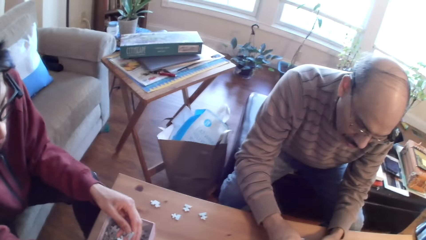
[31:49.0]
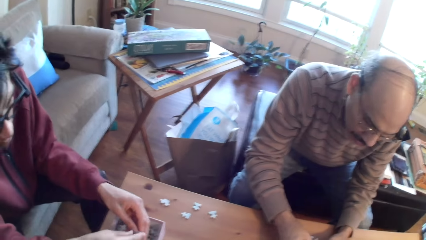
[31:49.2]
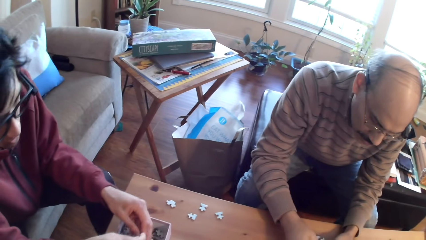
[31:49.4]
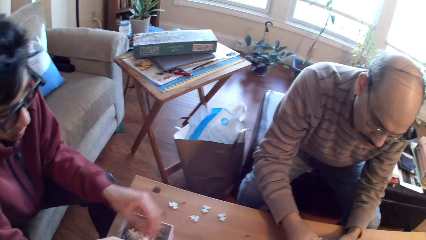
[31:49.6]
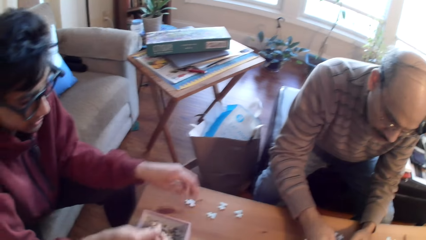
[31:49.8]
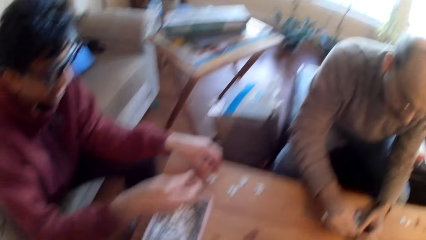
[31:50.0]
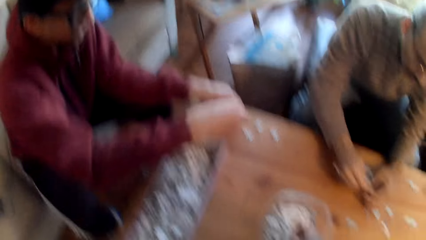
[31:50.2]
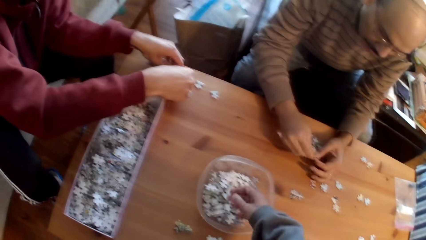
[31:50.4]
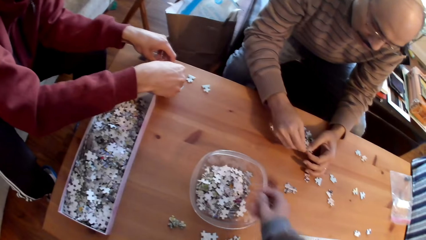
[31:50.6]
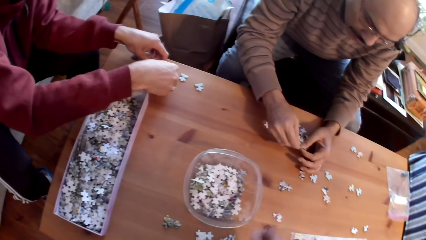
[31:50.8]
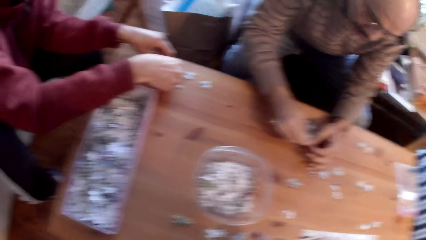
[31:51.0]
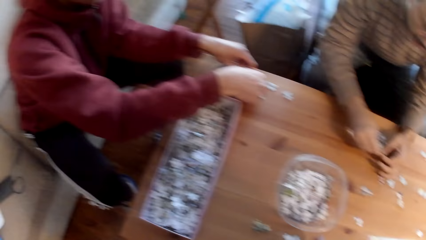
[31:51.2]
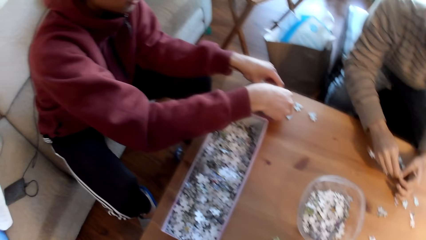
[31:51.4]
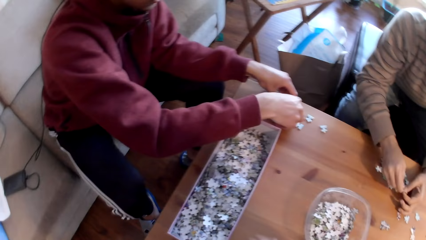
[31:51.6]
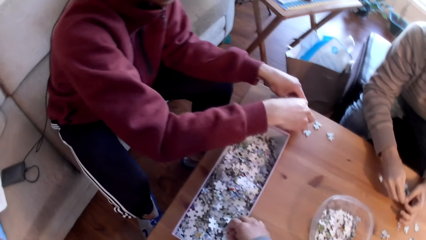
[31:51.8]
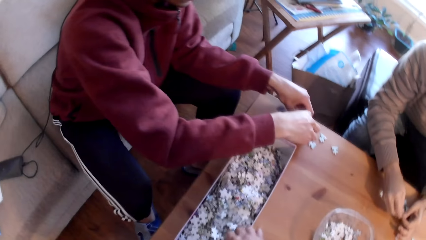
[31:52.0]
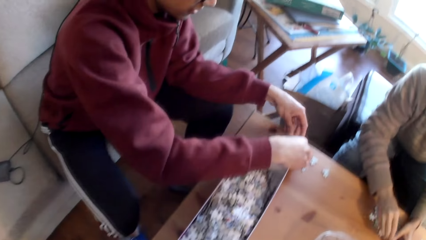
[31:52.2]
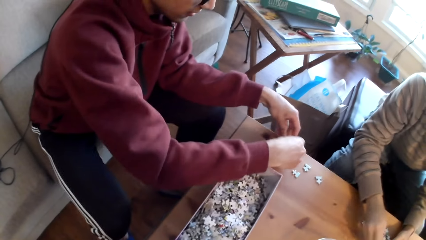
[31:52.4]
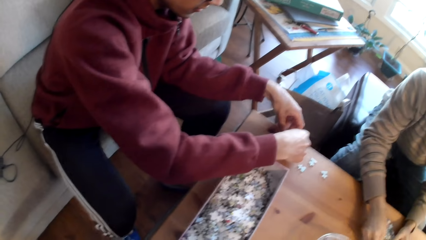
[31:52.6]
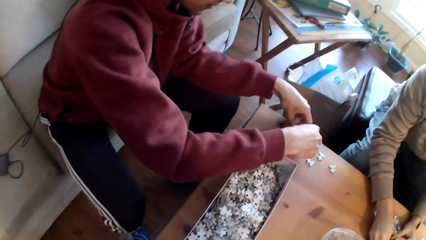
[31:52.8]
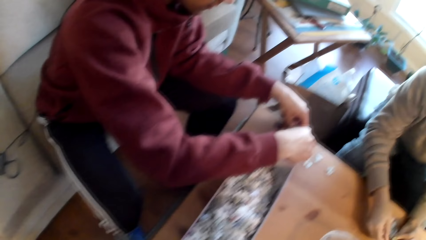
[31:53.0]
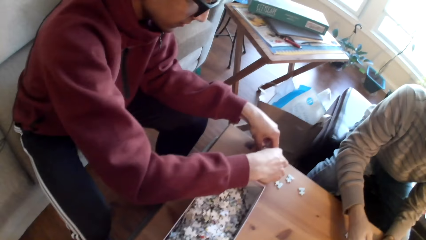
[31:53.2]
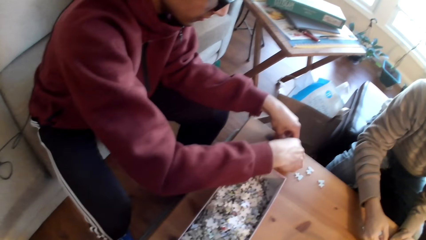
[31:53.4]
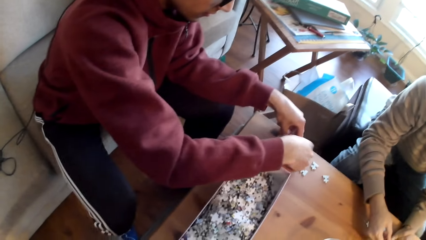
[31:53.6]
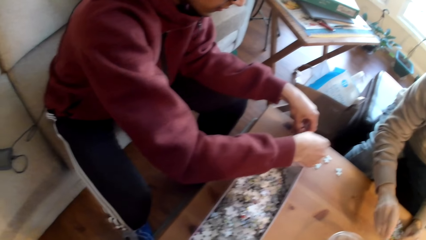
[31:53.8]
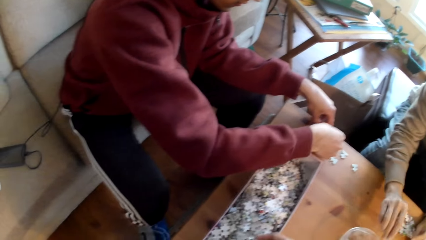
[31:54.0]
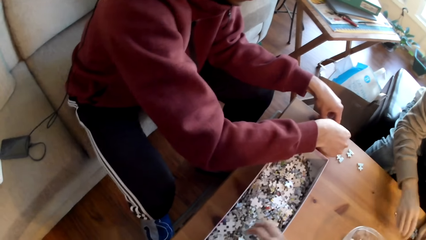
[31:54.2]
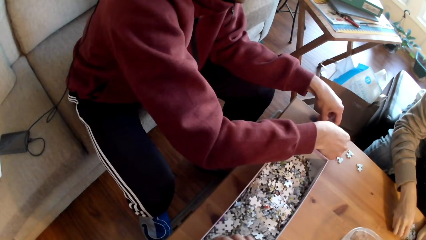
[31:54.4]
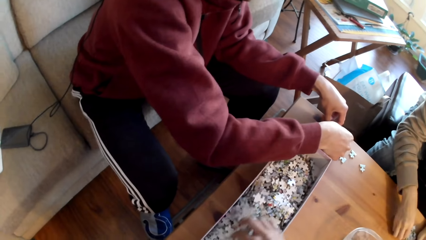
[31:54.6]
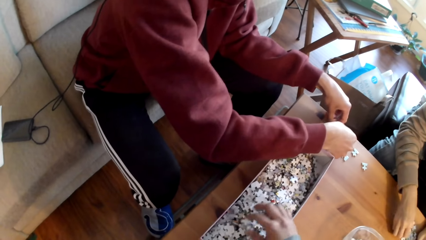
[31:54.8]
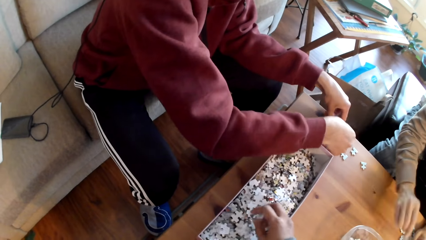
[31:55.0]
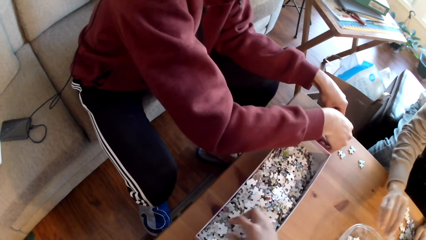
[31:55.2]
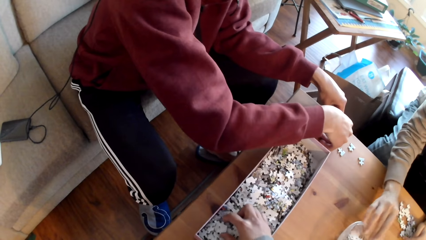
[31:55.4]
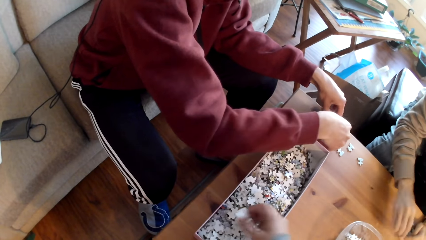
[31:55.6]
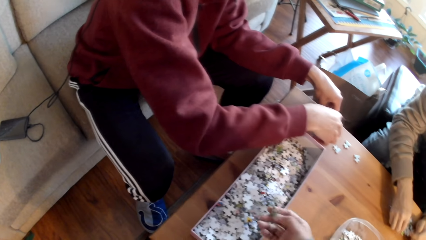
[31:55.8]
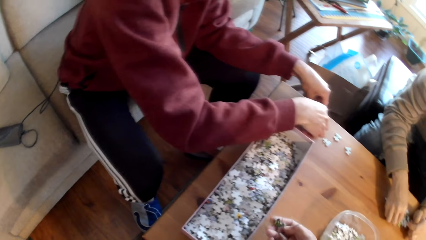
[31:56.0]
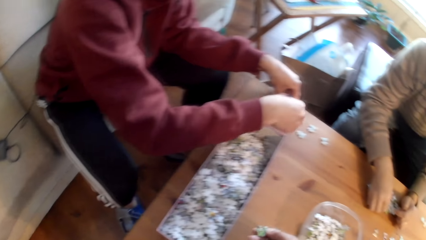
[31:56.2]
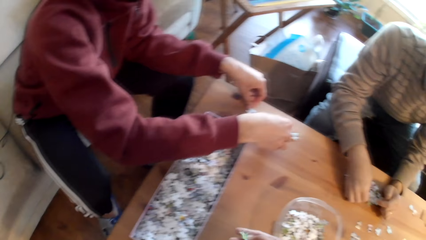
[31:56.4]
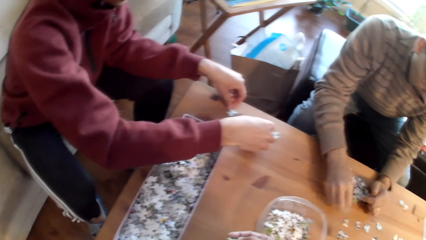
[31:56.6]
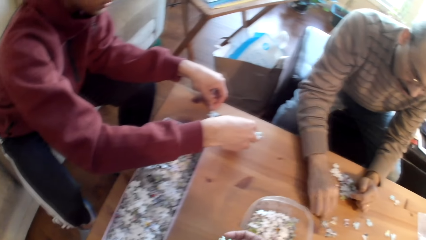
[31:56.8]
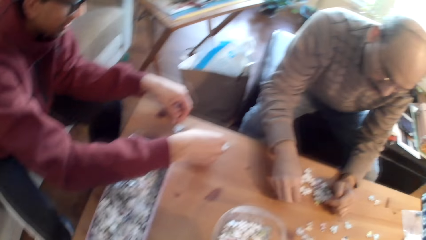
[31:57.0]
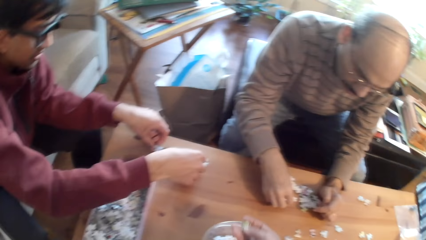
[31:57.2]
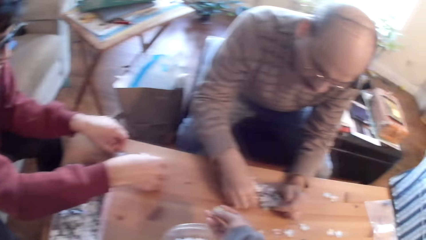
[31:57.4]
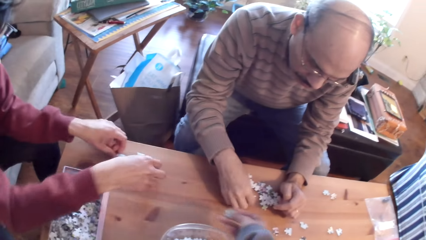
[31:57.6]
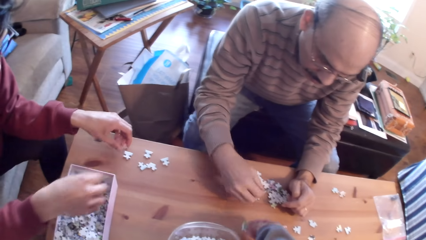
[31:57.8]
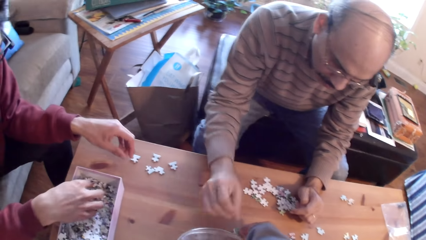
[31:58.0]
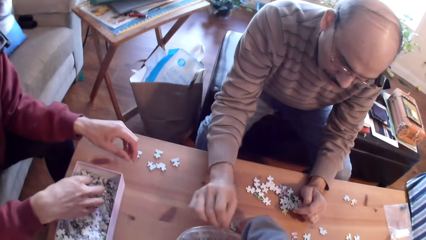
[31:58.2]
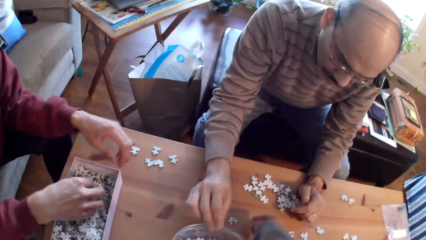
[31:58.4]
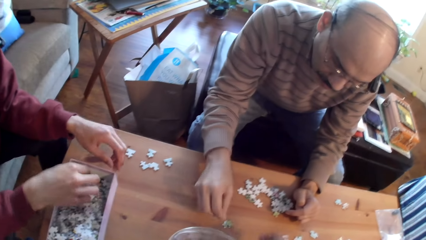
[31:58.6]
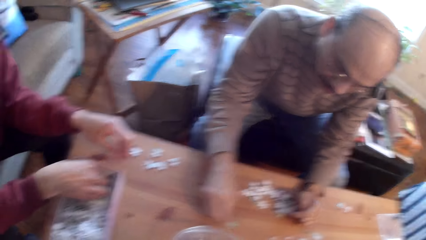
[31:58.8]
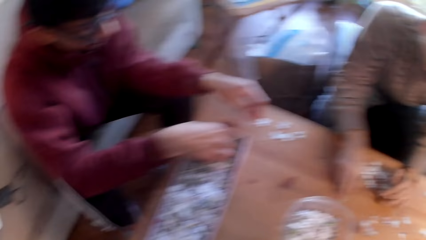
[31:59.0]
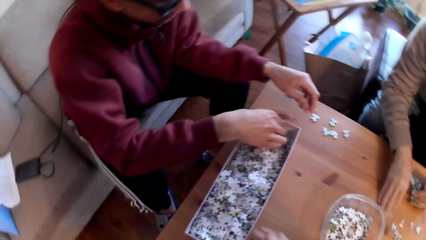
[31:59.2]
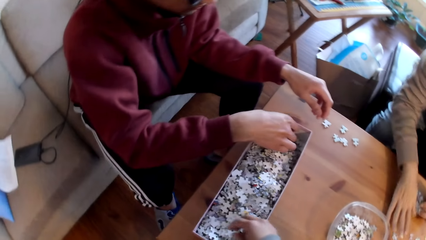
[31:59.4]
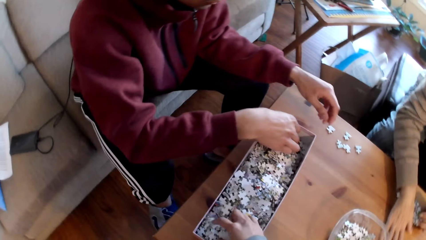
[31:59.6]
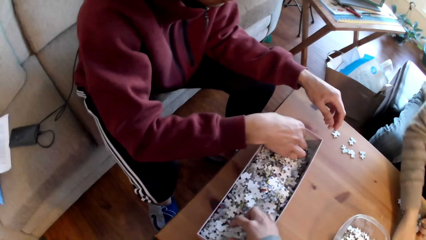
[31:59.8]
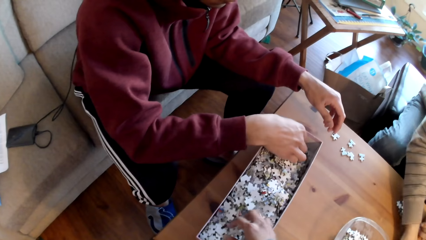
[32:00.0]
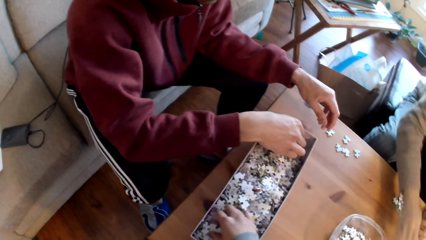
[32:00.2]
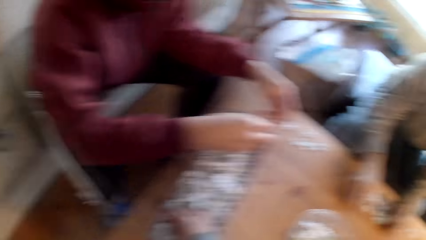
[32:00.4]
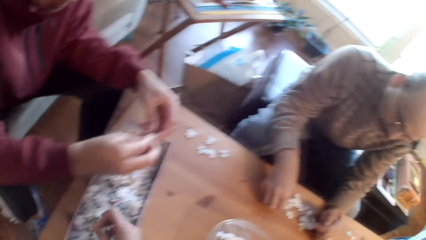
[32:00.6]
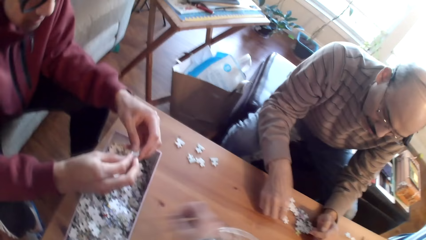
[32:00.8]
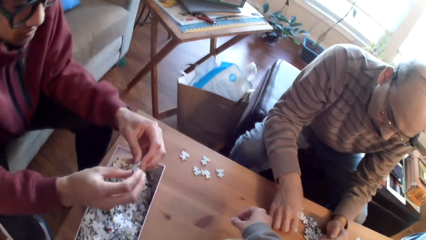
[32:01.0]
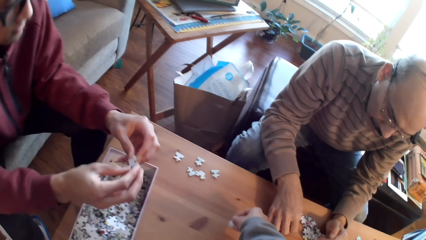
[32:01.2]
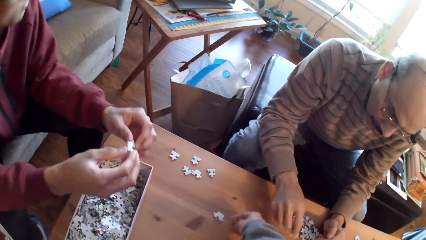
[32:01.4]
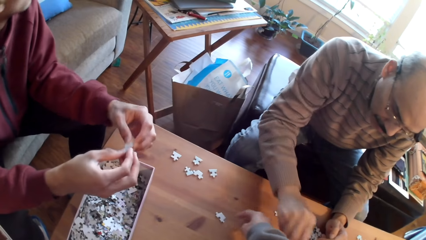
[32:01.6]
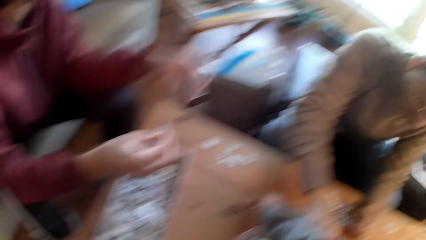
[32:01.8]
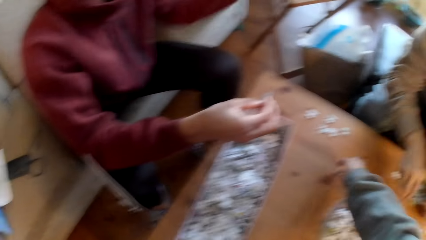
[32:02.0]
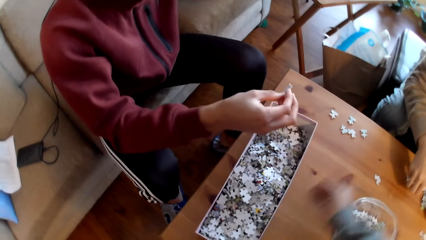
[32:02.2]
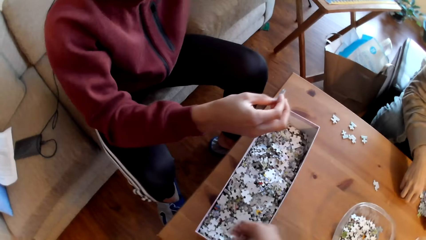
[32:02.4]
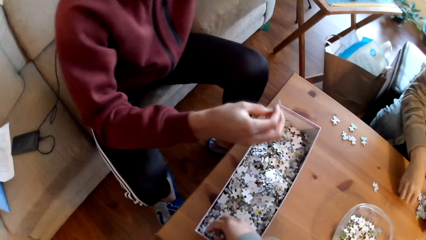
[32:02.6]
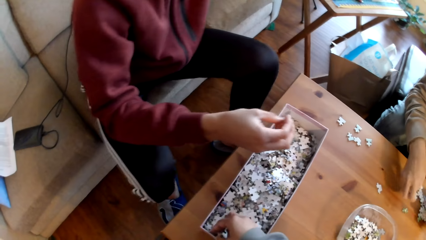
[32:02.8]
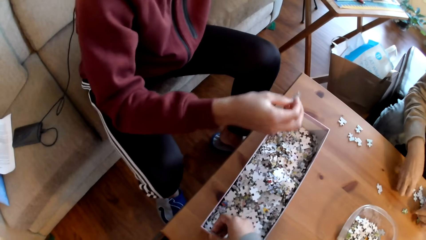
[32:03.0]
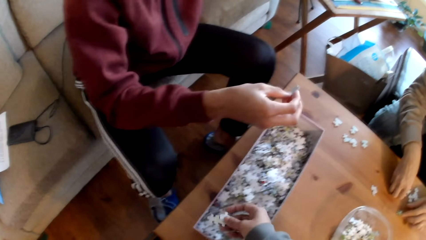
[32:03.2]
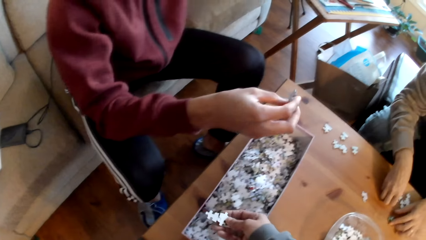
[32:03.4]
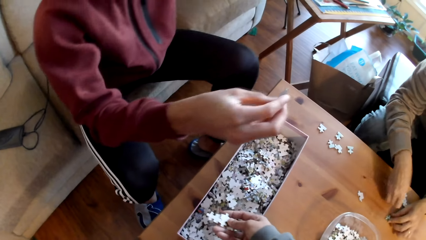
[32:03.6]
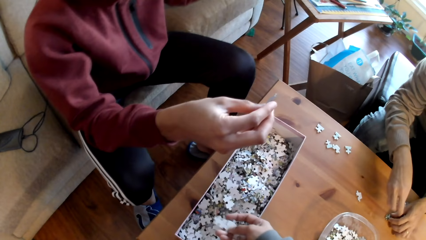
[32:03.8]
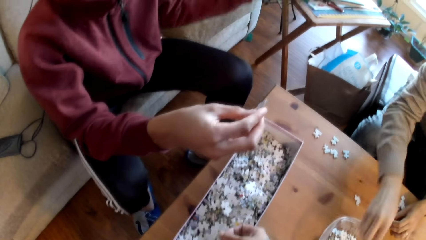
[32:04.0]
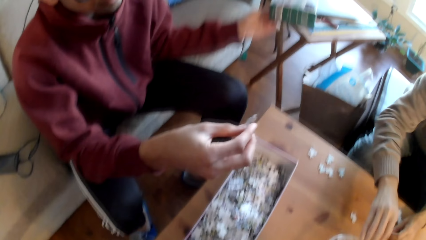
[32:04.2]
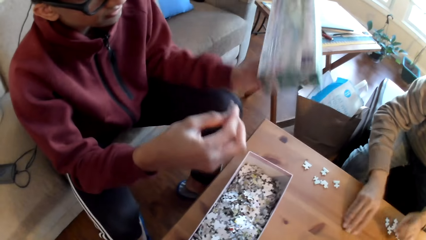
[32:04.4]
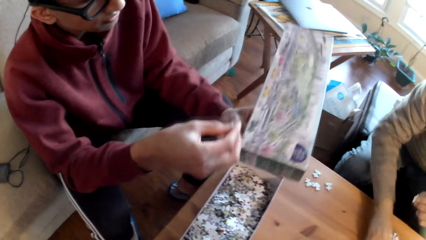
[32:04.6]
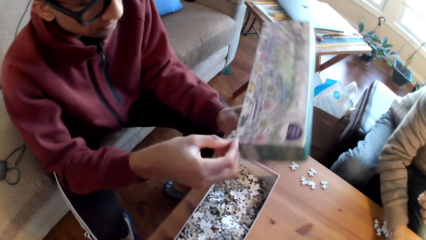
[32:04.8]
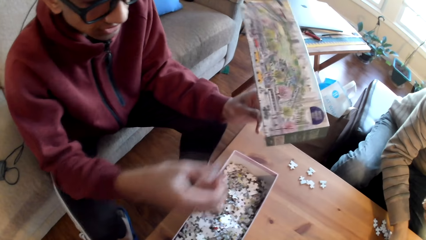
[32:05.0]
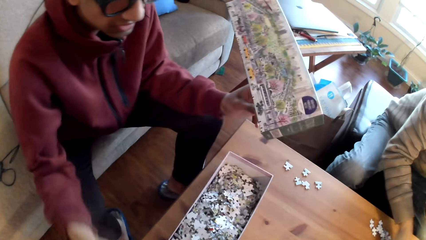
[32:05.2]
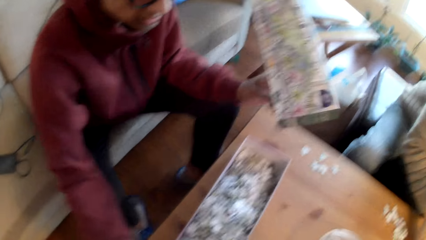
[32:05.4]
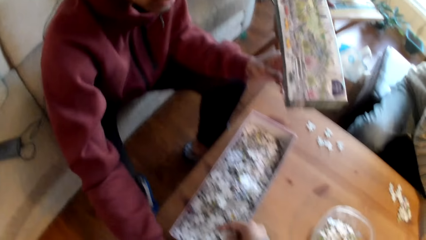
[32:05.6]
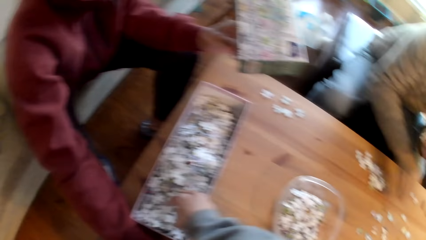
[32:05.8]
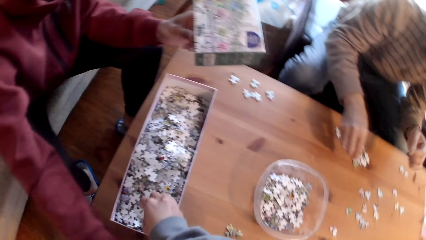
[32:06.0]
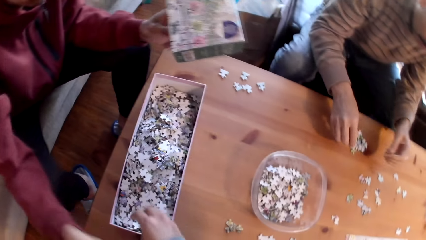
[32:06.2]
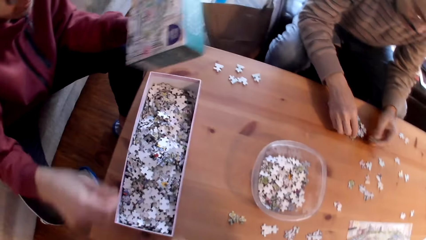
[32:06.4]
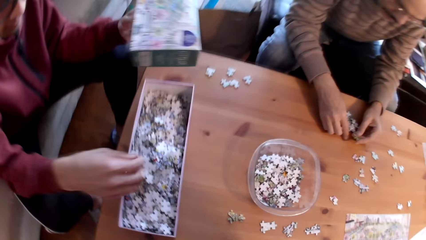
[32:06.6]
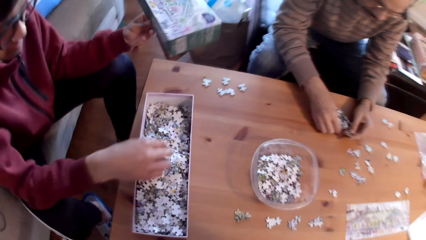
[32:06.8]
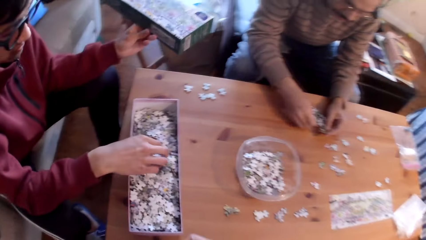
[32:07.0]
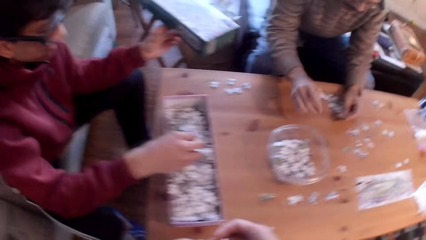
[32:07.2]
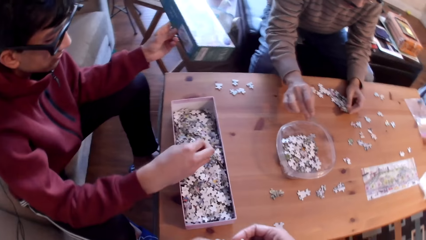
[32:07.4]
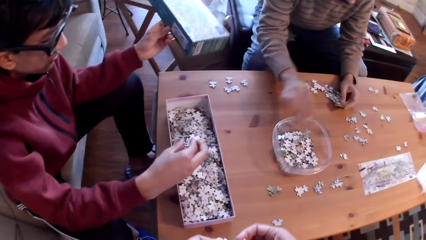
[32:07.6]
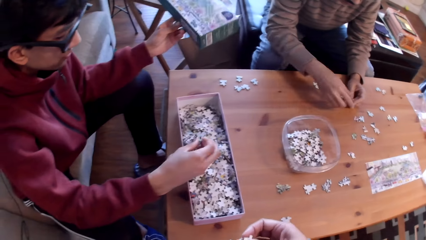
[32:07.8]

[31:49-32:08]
A person puts a puzzle piece on the table. The camera wearer moves the hand. Another person drops a puzzle piece in a container and selects a puzzle piece. The camera wearer selects a puzzle piece. The other person drops a puzzle piece in the container. The first person selects a puzzle piece. The camera wearer collects the cards. They move the hand. The first person picks up a box. The camera wearer picks up a puzzle piece. The other person drops a puzzle piece in the container. The first person drops a puzzle piece in the container. The camera wearer selects.
